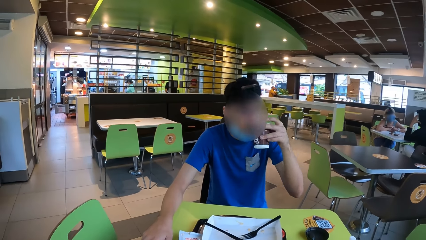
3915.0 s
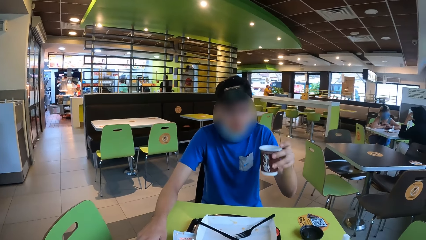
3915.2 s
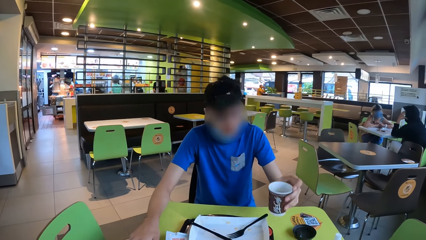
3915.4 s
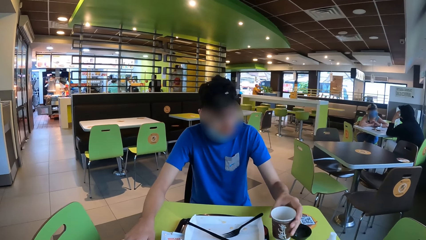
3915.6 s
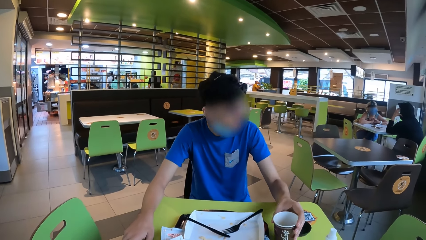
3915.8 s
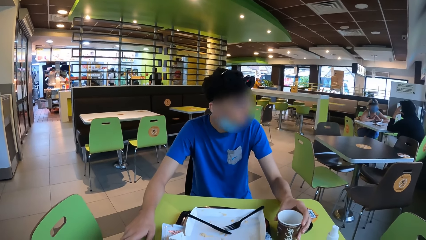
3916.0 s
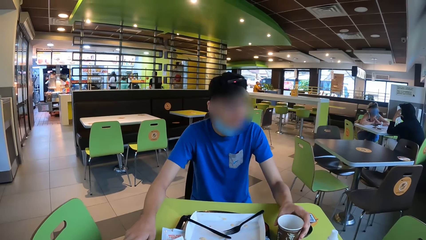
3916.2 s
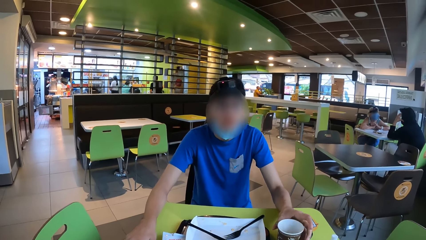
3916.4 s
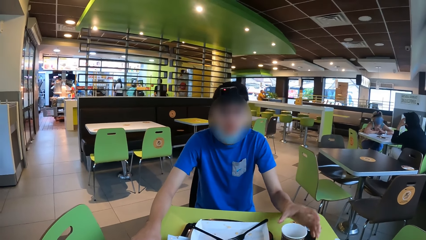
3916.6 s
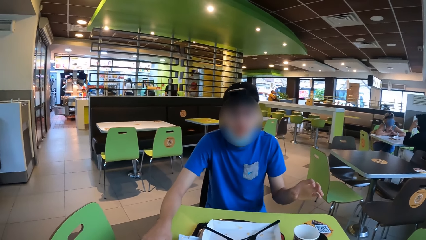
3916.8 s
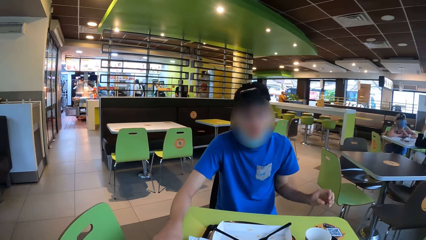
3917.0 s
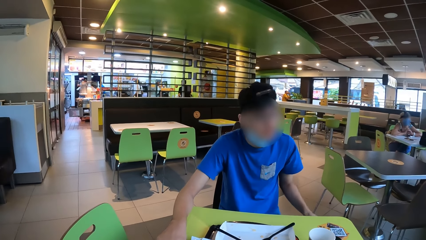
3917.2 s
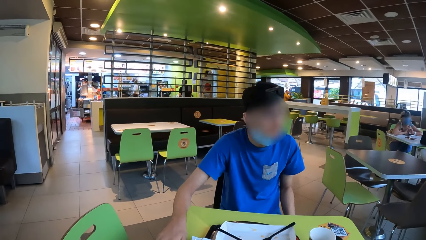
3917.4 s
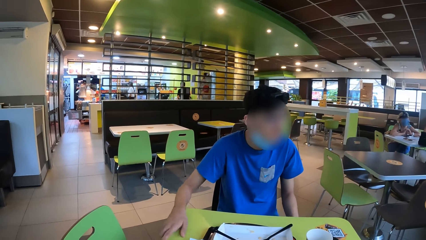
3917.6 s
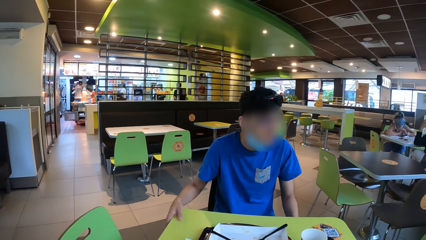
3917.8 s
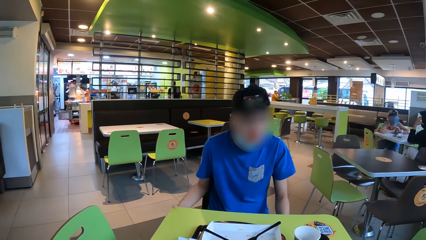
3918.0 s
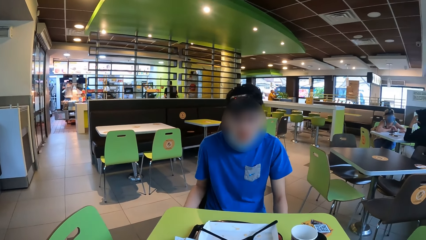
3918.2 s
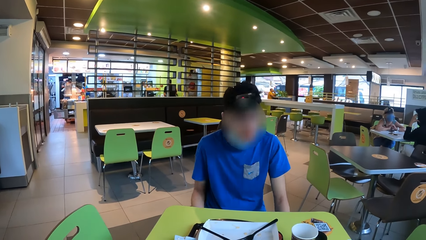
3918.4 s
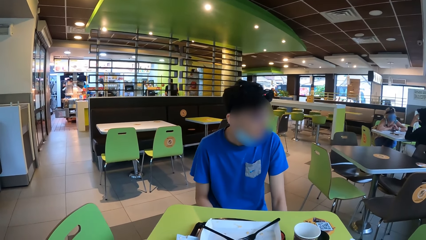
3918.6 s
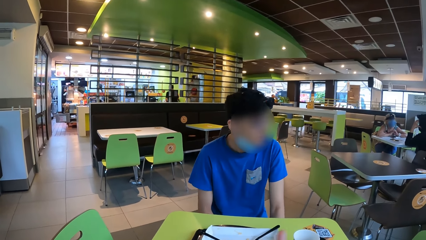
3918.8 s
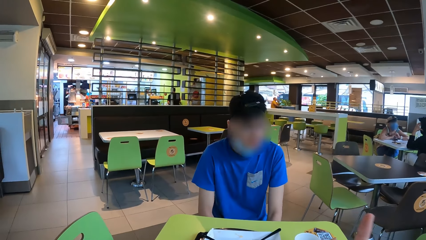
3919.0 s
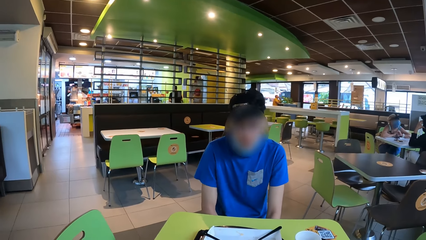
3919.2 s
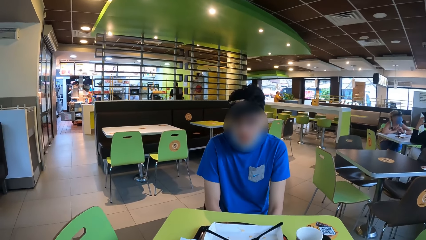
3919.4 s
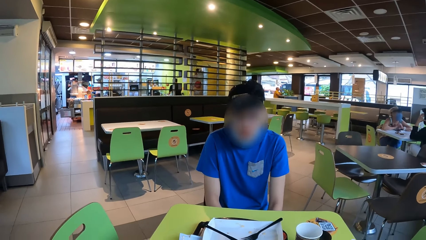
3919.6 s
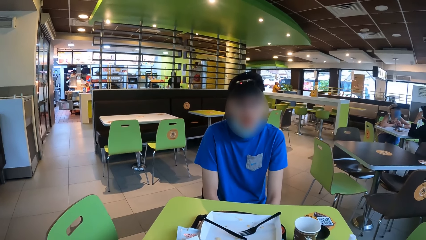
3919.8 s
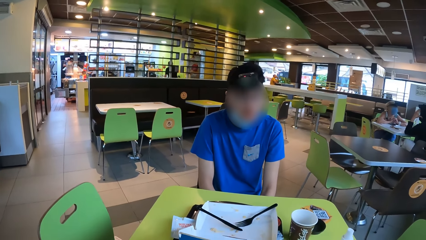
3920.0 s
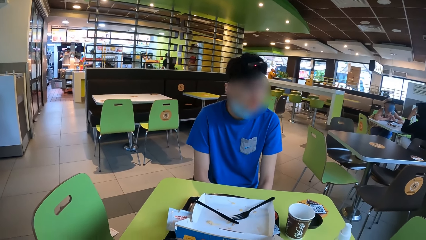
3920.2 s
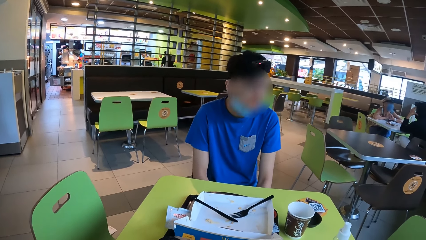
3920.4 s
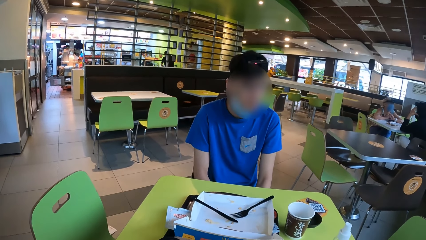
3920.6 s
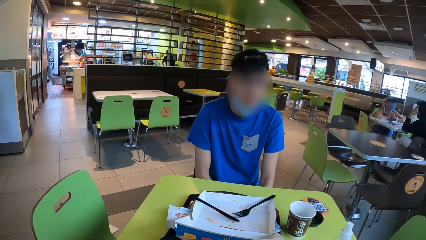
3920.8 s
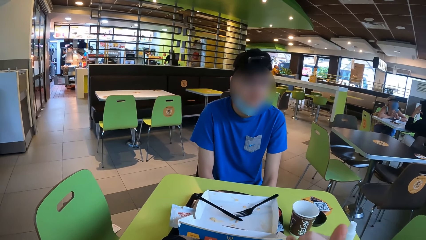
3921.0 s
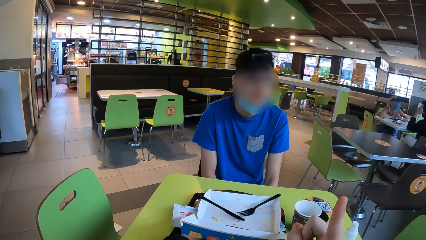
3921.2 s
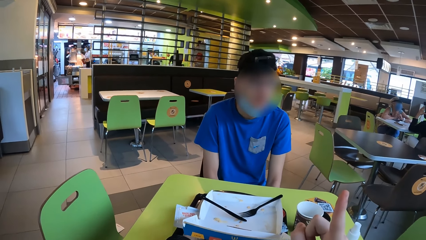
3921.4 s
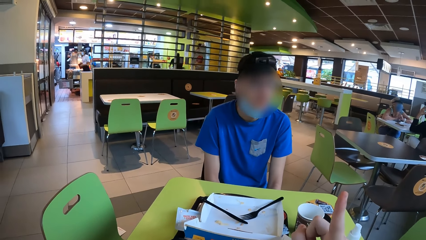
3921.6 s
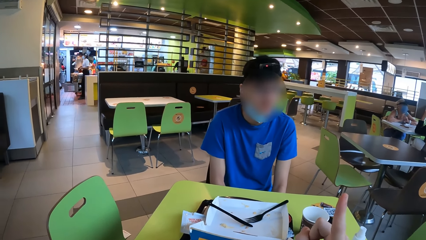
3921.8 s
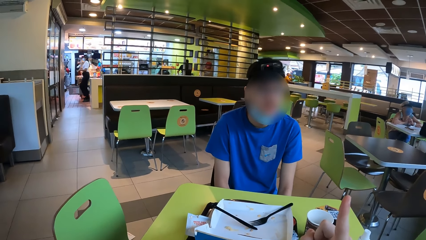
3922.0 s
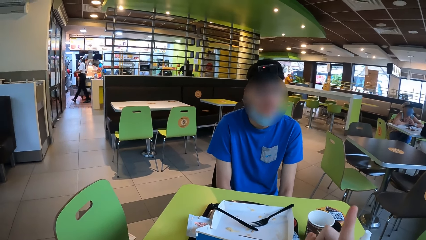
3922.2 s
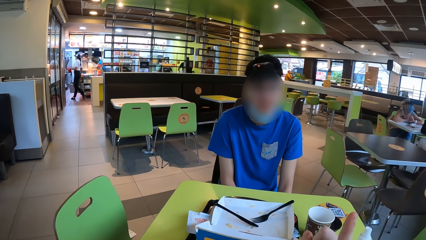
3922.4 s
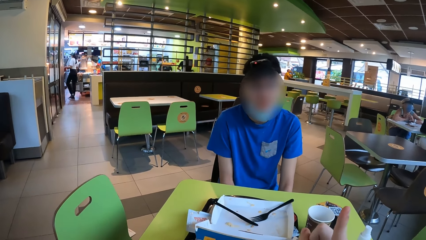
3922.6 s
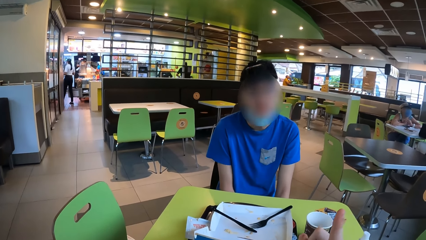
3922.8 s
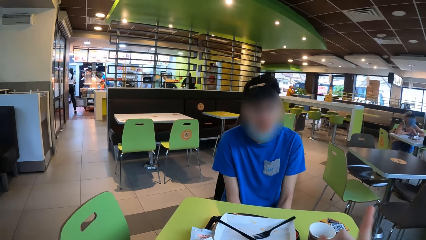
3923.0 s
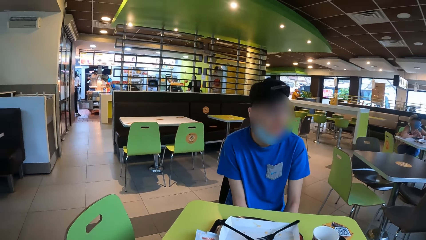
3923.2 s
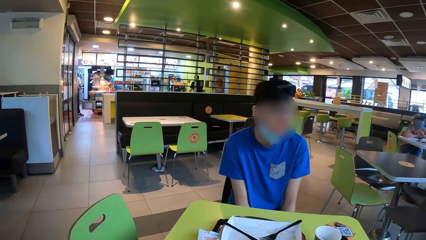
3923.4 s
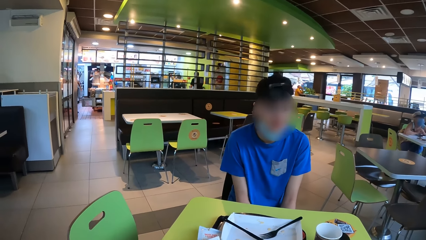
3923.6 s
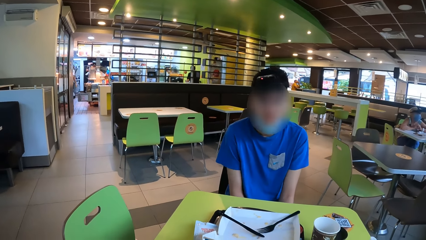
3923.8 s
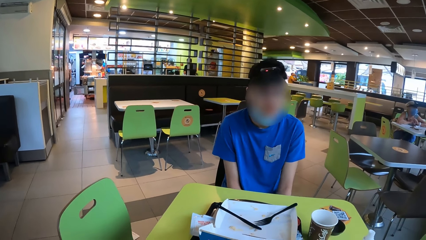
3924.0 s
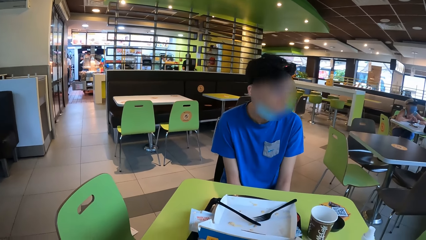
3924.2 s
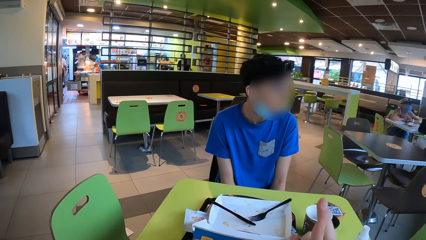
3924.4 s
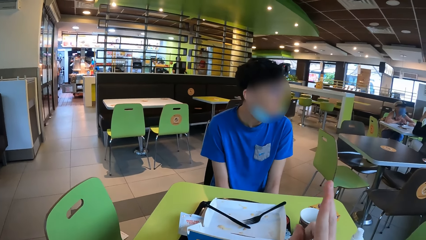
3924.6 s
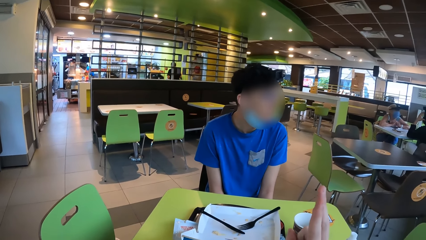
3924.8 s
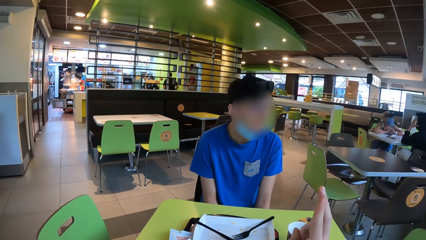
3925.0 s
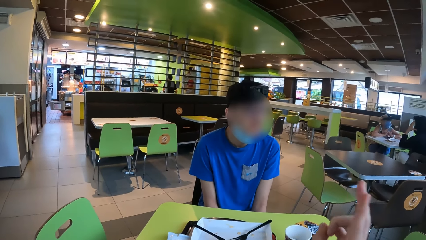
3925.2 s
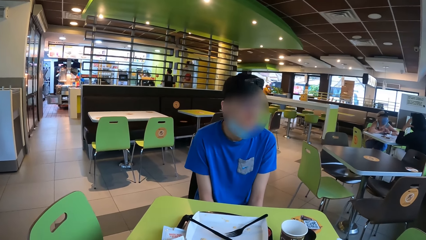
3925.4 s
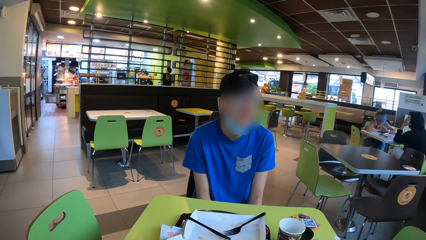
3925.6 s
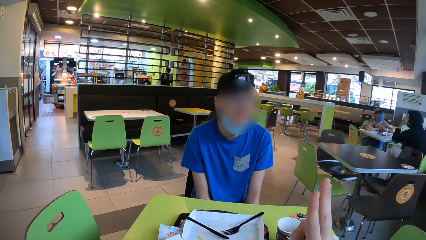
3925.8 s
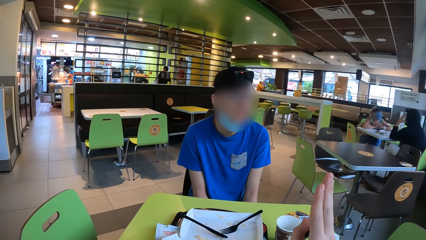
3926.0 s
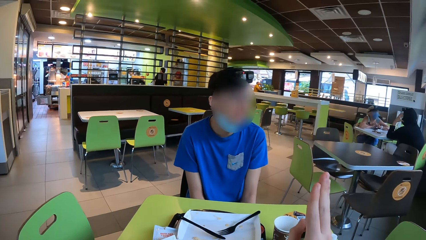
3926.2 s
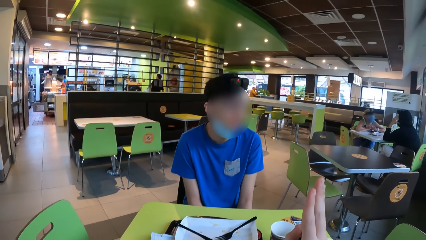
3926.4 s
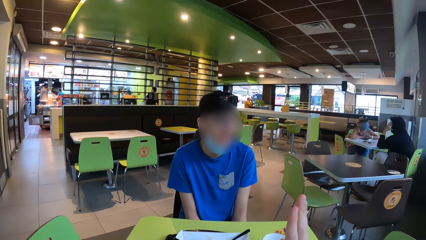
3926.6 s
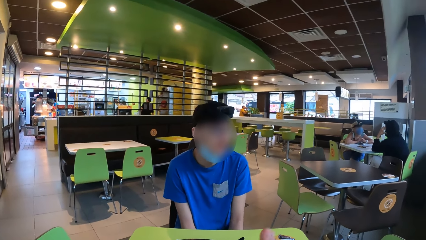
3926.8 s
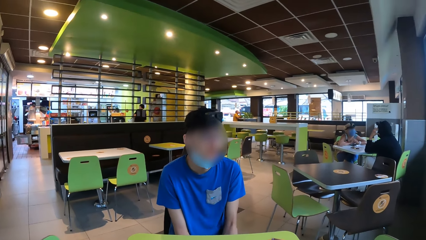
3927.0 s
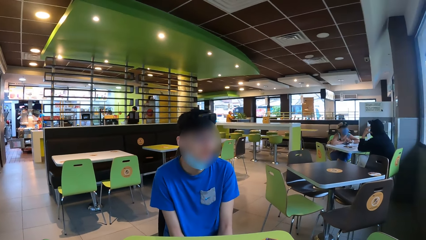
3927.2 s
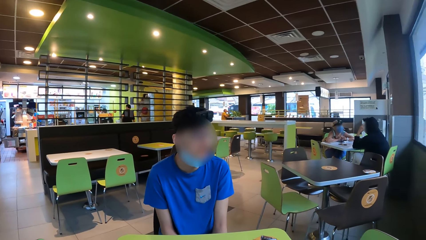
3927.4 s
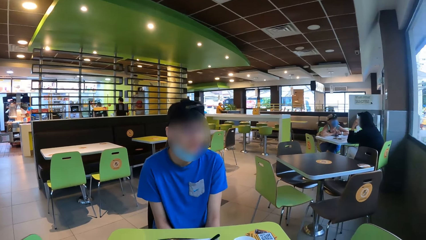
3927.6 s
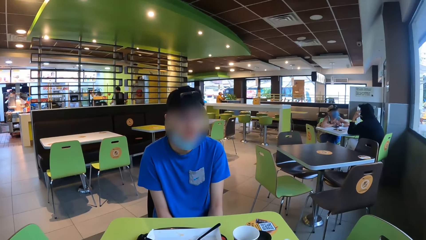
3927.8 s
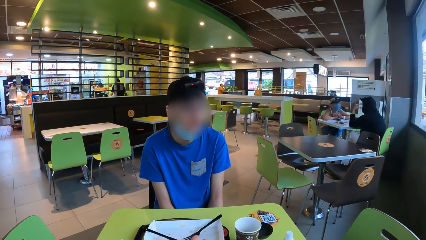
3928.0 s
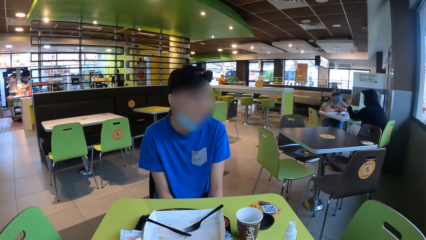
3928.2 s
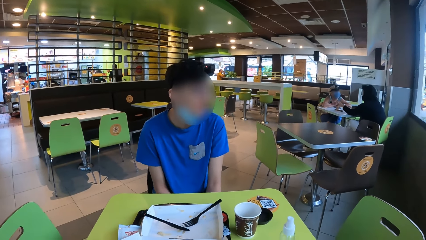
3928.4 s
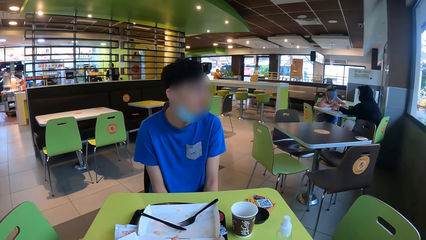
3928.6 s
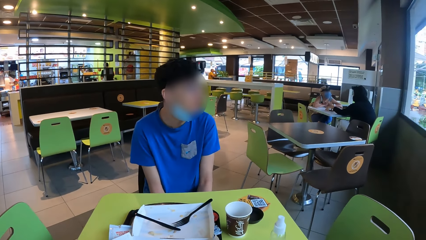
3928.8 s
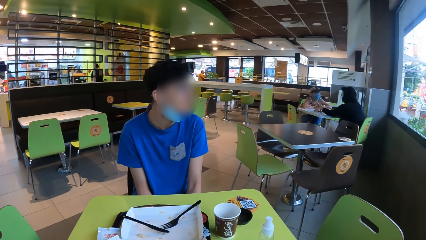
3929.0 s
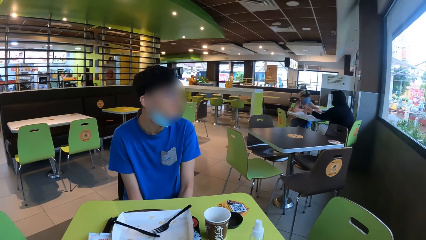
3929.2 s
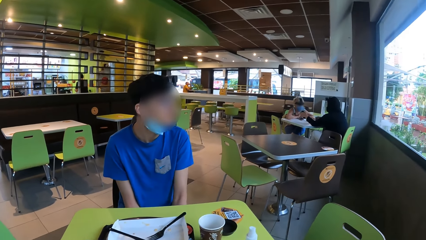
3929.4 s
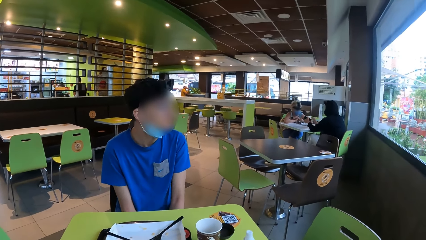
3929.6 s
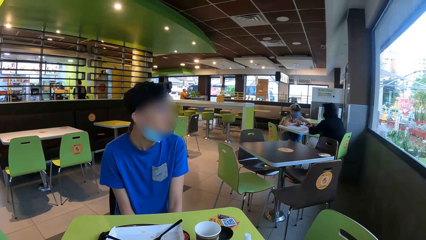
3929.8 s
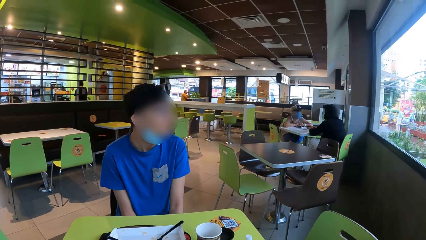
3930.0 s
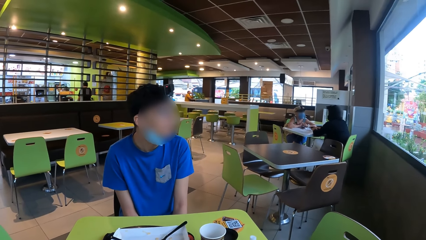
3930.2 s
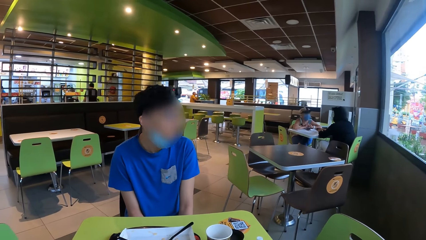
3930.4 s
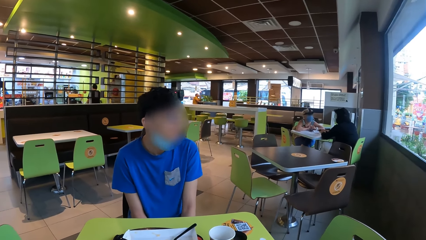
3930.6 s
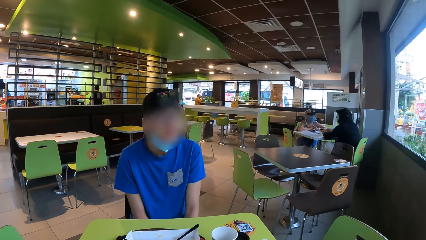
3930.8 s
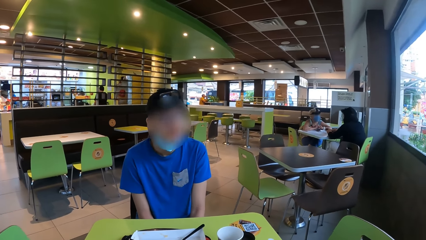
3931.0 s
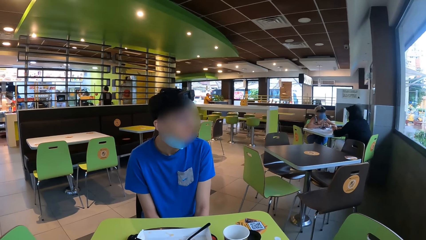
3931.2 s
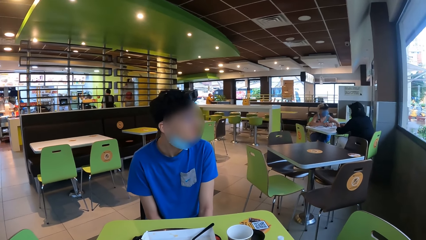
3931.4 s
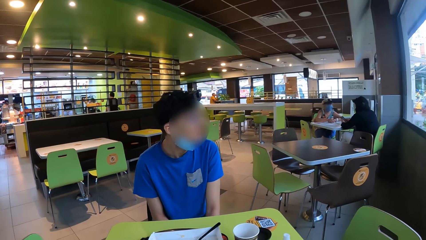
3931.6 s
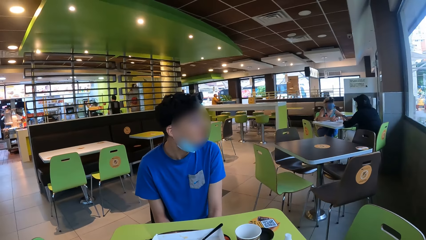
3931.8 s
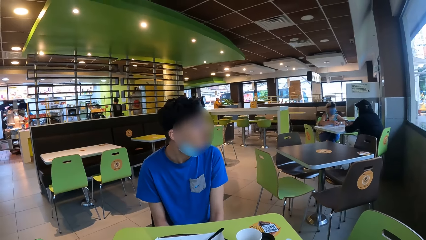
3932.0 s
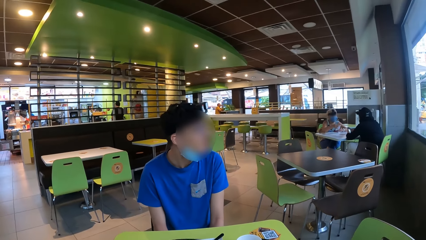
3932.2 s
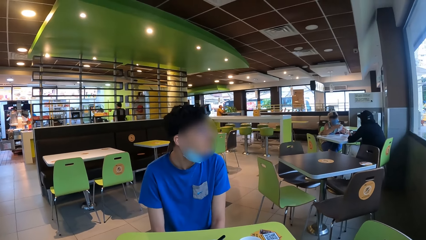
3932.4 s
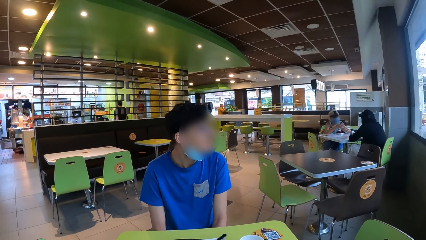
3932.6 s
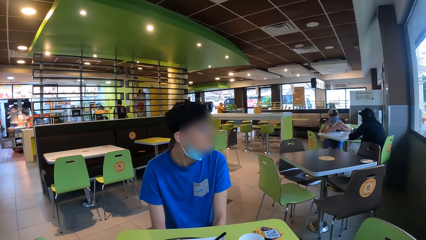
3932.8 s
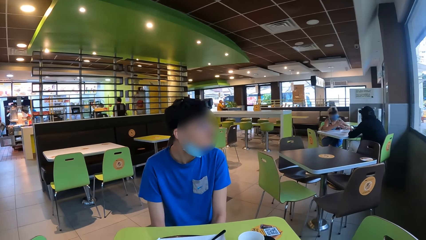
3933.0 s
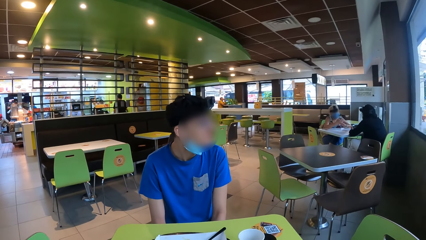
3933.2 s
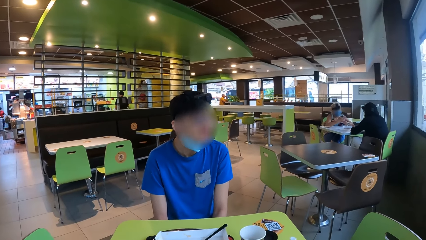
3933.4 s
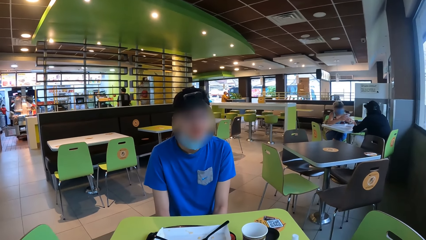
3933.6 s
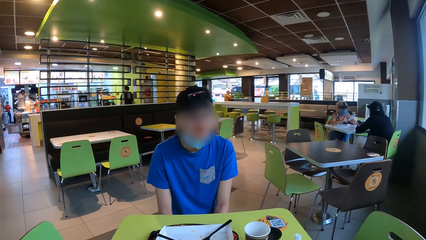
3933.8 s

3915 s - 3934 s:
A man puts a paper cup on the table. The camera wearer interacts with the man. They interact with the man again. The man drops hands. The camera wearer moves the right hand. The man looks outside and moves the head.
